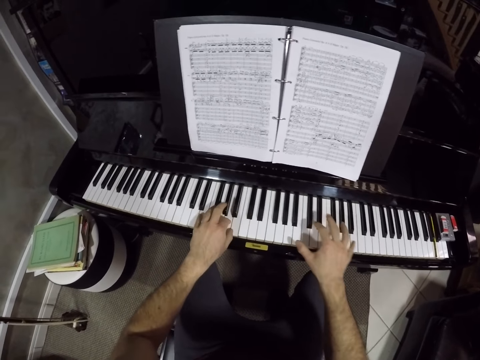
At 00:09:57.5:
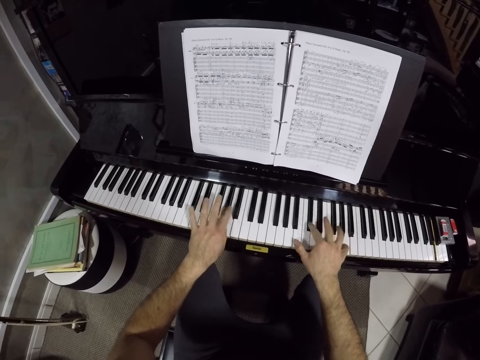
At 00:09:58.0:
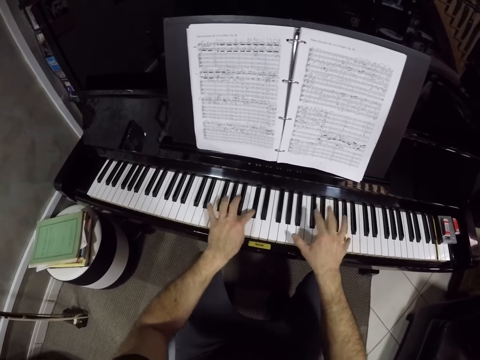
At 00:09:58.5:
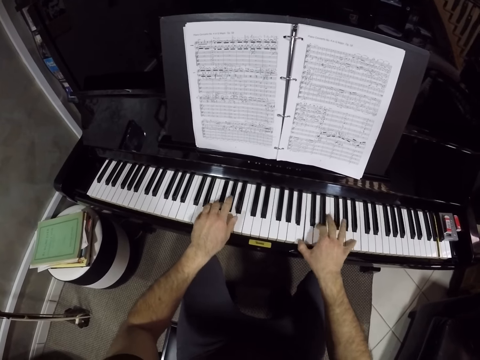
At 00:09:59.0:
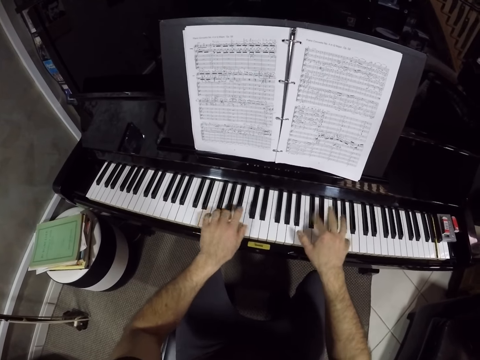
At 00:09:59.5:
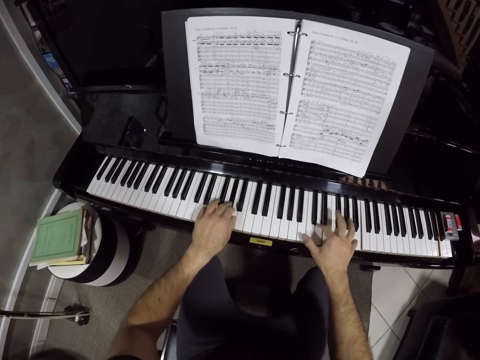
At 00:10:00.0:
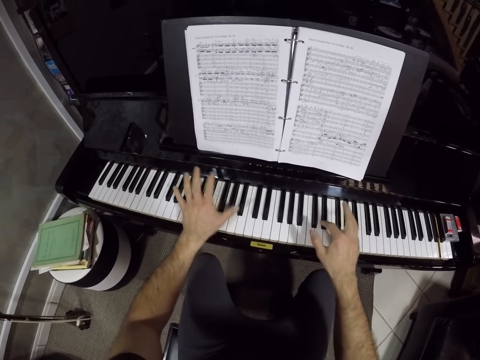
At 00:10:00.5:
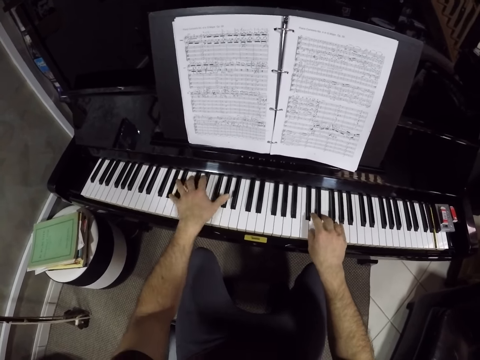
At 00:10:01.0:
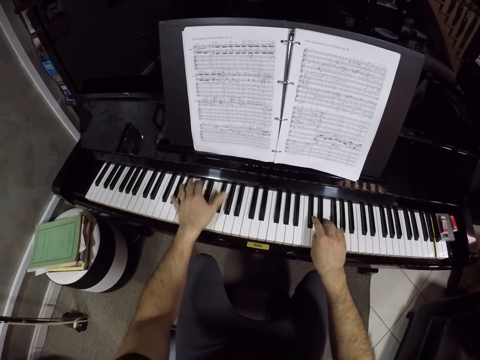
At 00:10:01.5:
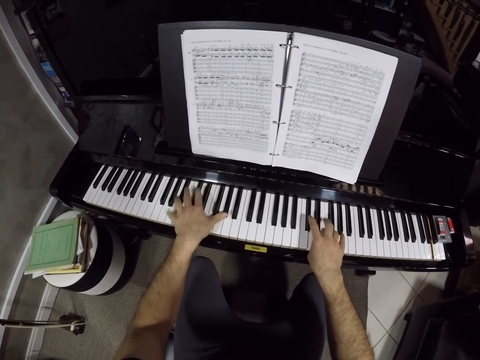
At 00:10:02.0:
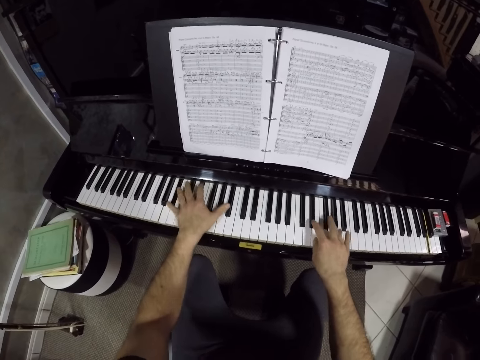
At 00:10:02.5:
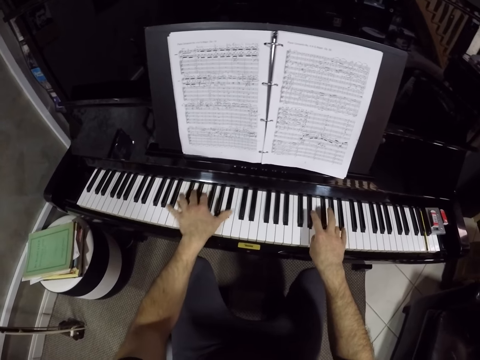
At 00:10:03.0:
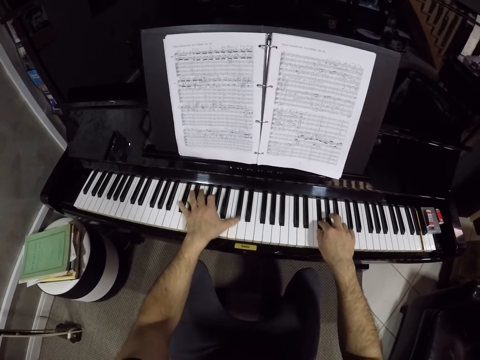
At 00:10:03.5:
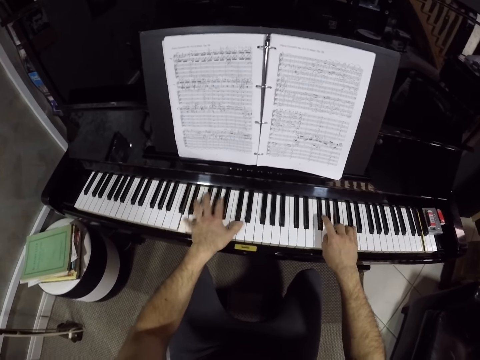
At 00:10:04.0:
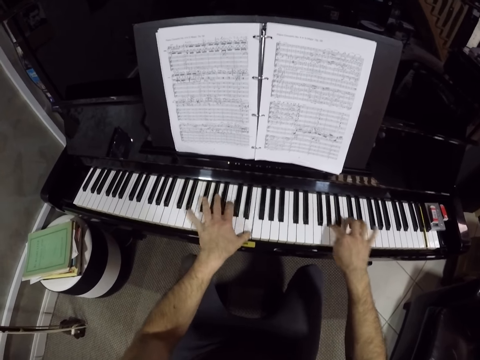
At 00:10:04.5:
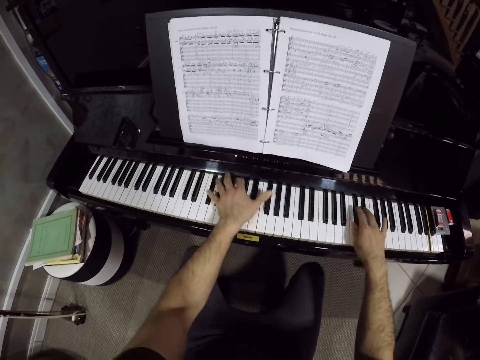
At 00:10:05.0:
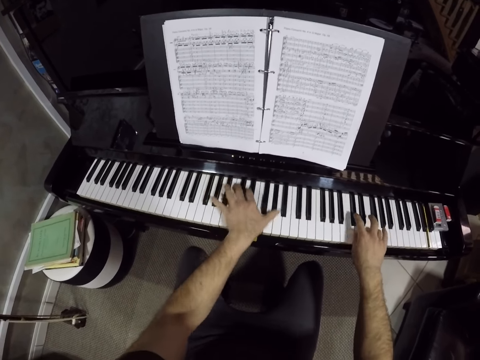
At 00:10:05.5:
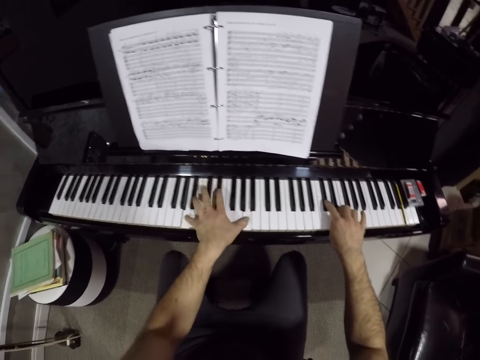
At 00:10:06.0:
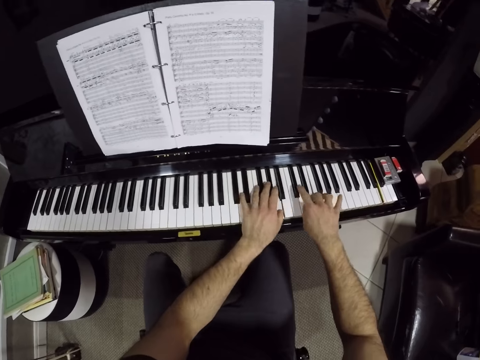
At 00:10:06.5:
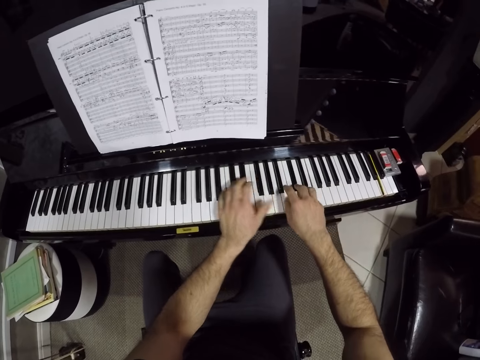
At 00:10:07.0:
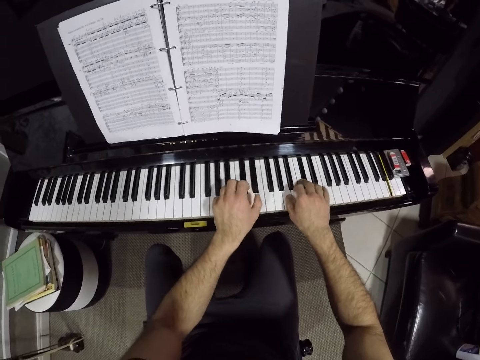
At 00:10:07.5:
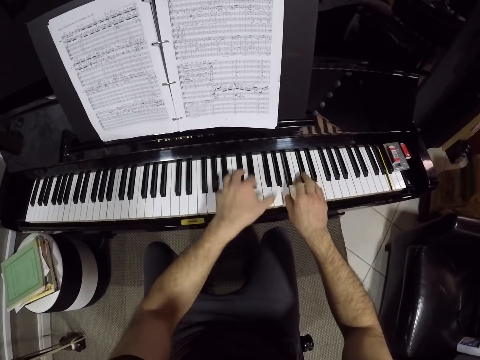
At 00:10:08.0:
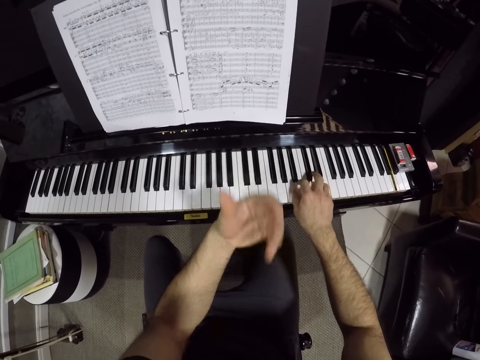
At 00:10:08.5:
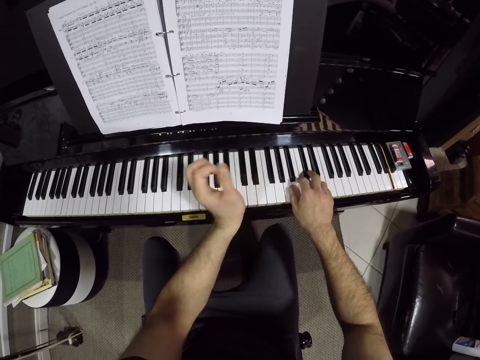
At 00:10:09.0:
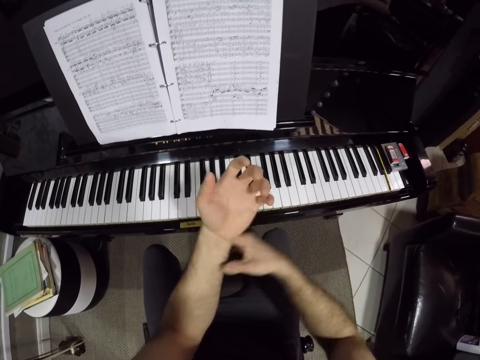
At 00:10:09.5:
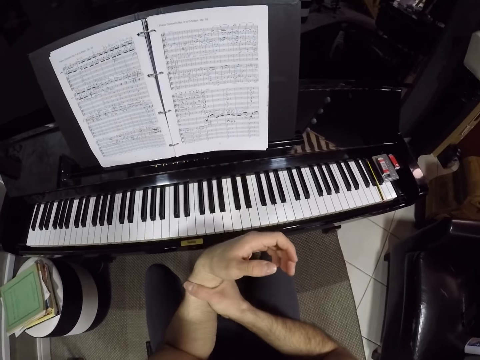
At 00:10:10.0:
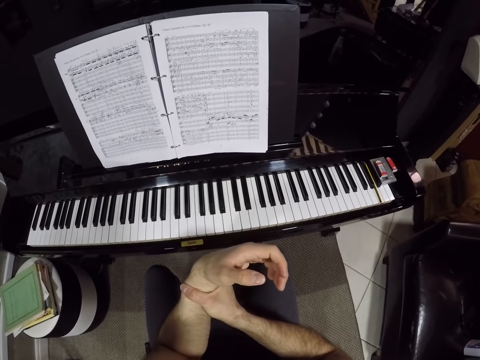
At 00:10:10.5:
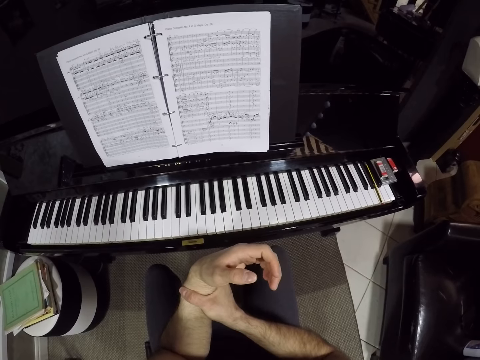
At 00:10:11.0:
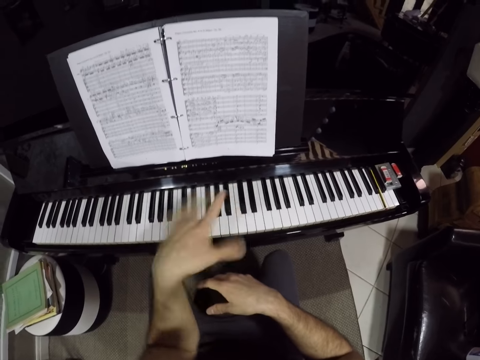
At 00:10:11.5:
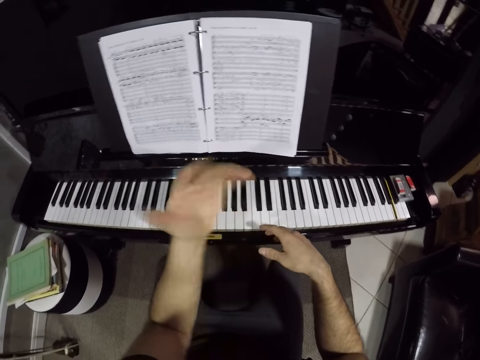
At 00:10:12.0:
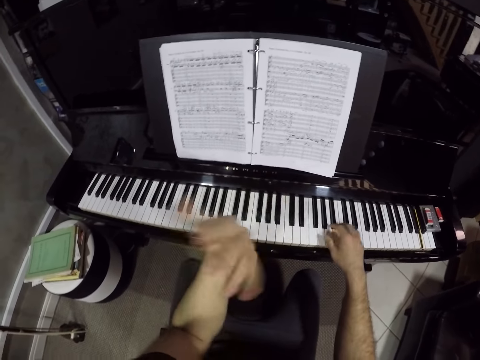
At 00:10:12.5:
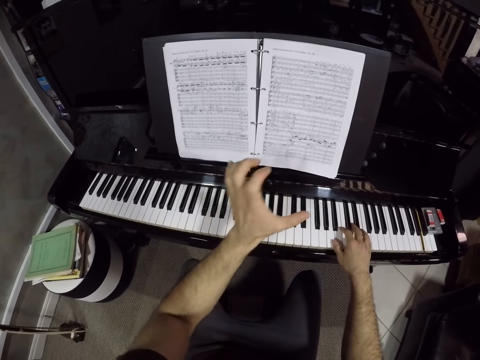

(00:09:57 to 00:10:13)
The camera wearer shakes his hand. He holds his left hand with his right hand. He shakes his left hand.

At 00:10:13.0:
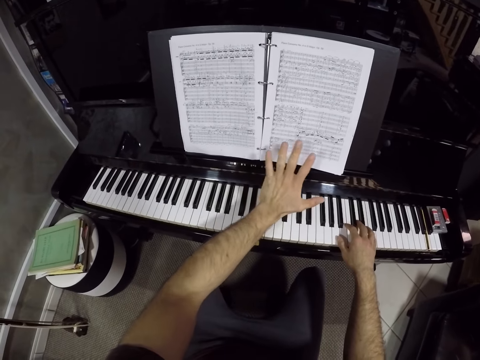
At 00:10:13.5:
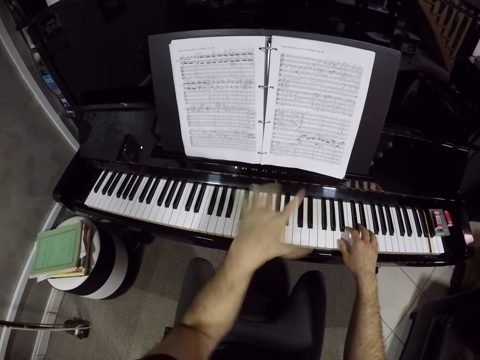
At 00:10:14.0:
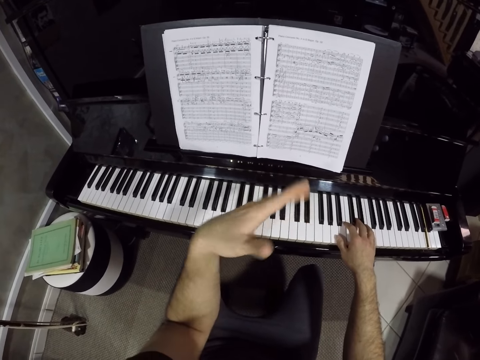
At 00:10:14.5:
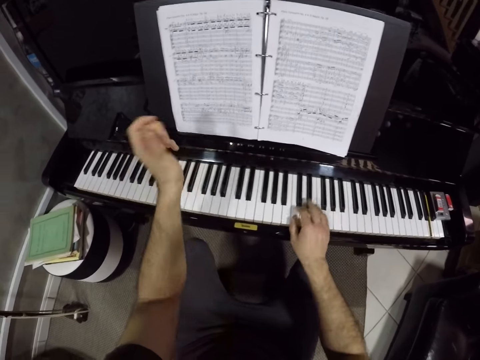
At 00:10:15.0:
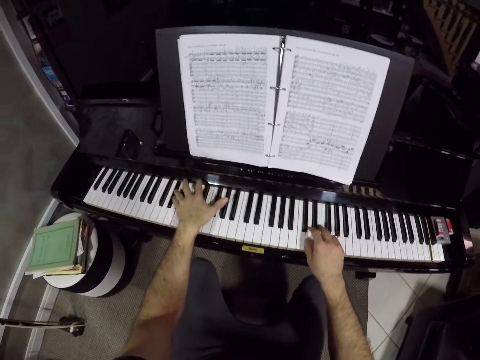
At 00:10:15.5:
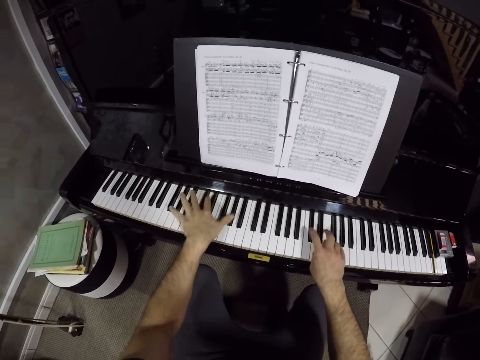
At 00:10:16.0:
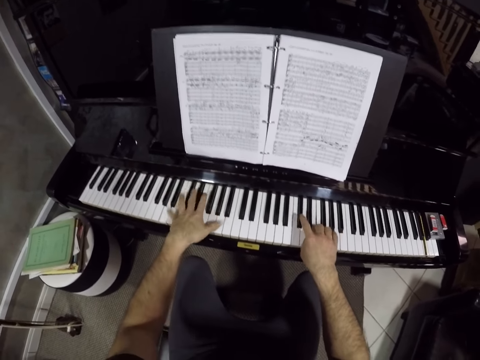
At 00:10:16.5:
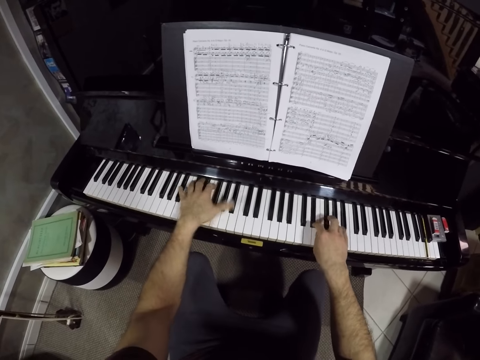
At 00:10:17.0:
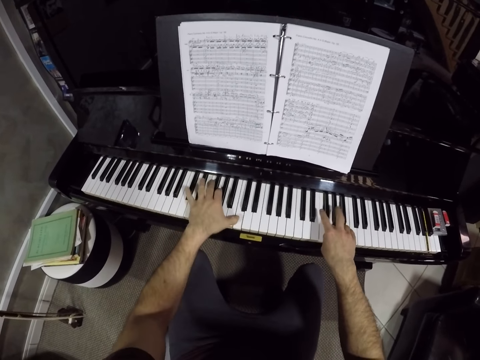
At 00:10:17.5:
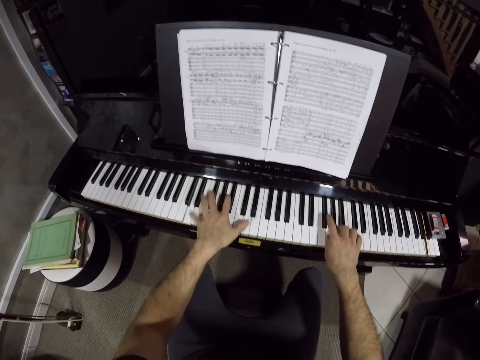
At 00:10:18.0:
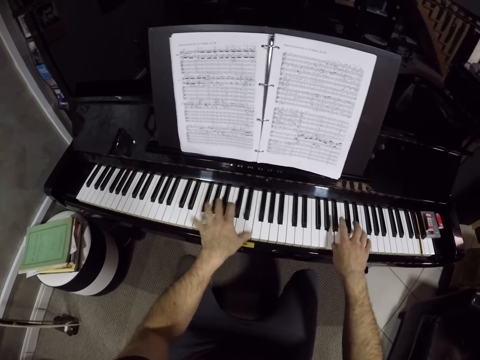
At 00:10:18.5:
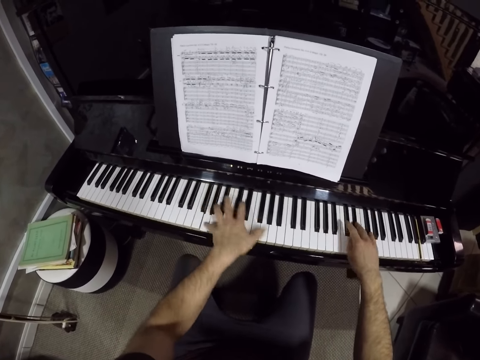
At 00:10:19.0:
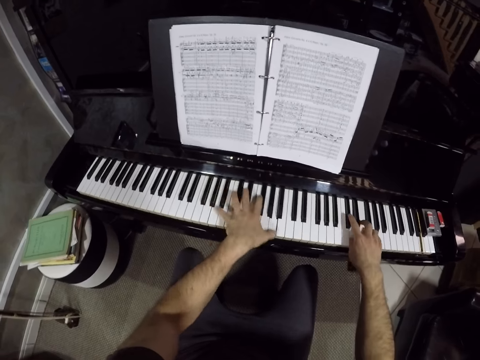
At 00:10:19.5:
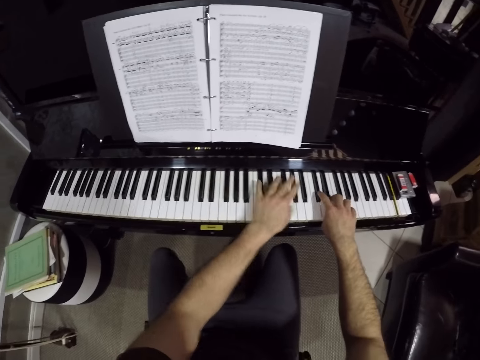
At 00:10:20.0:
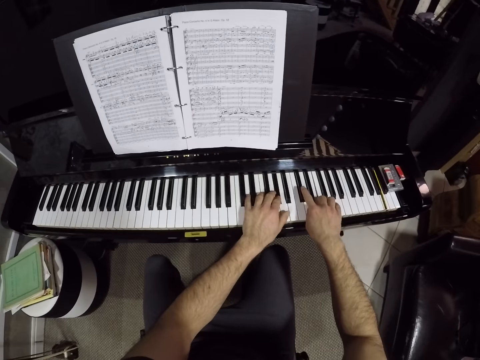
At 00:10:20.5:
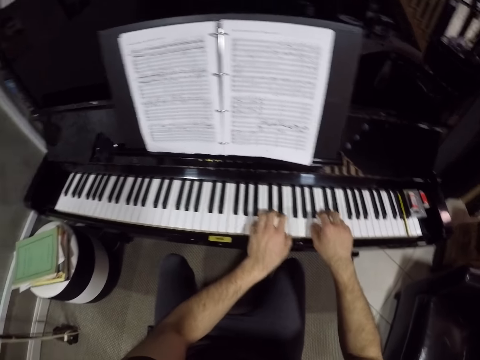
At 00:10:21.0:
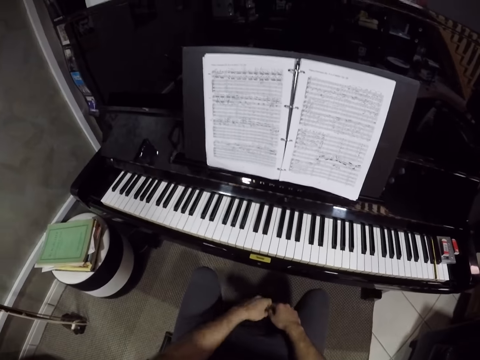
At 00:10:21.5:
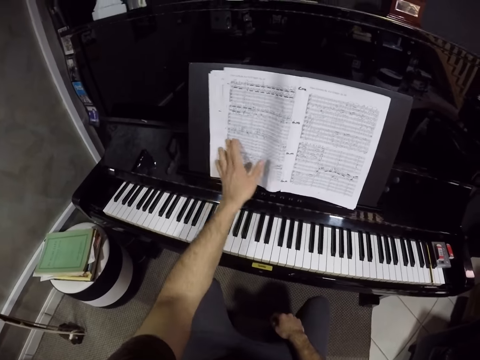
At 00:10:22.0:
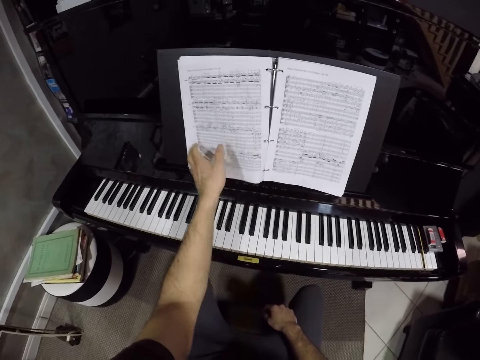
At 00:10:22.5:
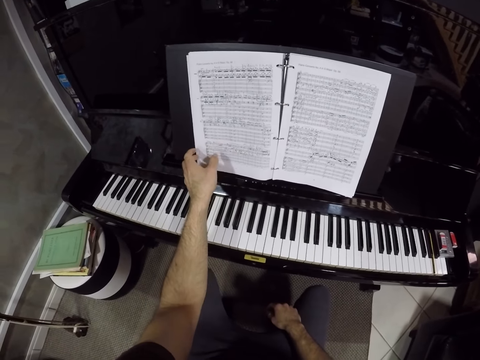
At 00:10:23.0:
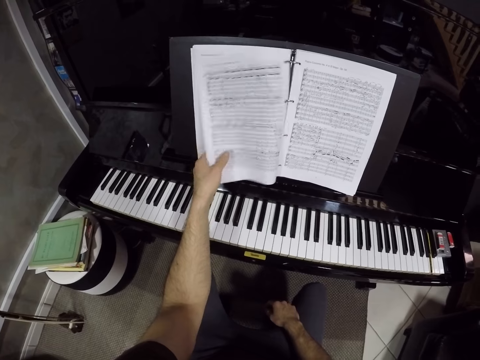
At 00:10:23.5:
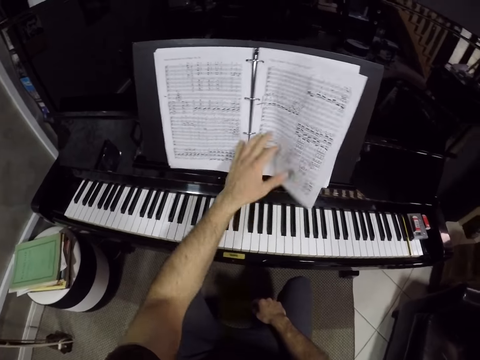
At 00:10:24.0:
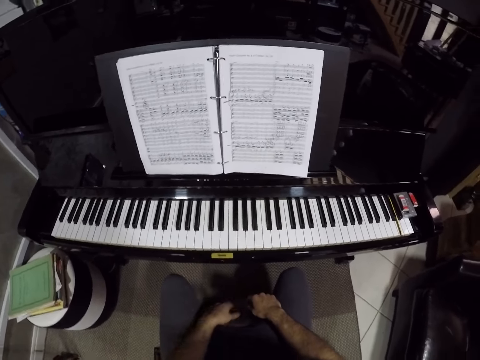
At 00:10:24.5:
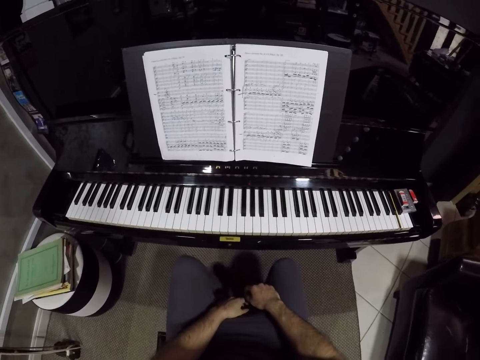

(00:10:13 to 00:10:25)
The camera wearer touches a folder. He shakes his hand. He plays the keyboard with his two hands. He stares at the folder and lowers his hands. He flips the page of the book on the keyboard with his left hand.
